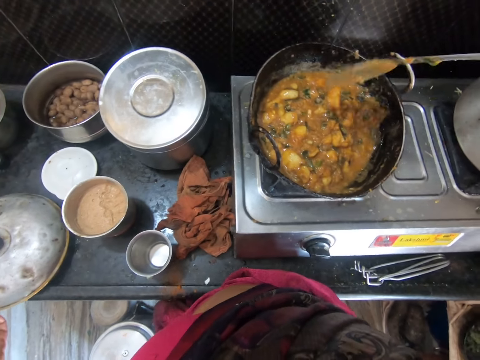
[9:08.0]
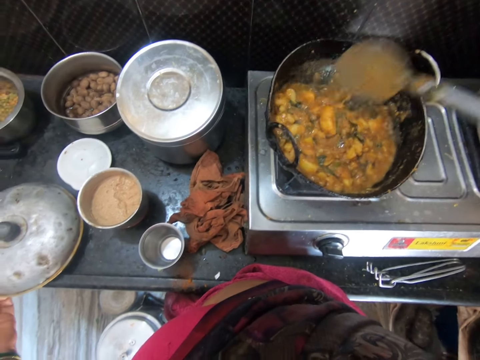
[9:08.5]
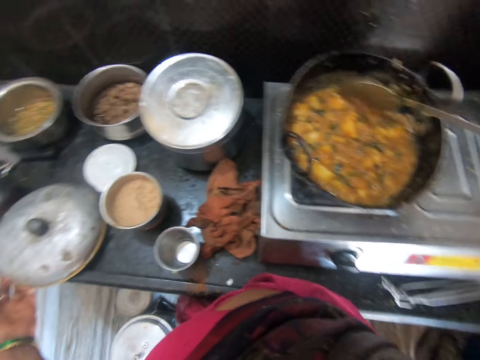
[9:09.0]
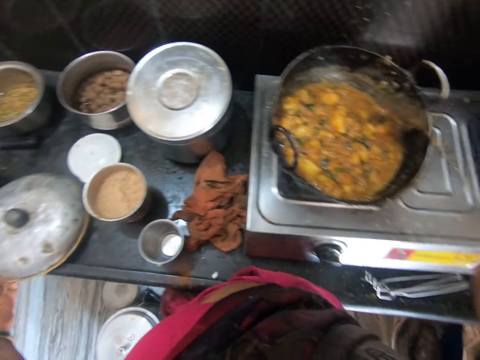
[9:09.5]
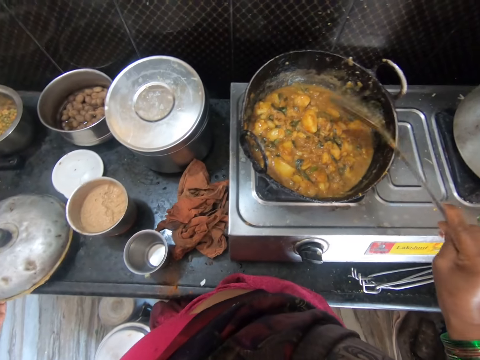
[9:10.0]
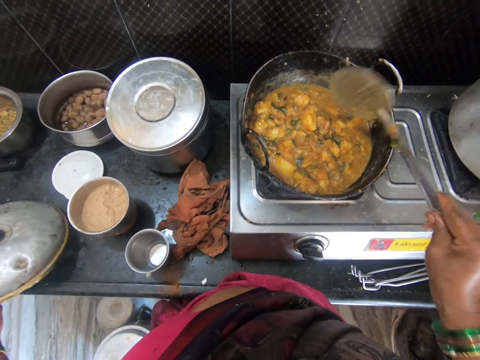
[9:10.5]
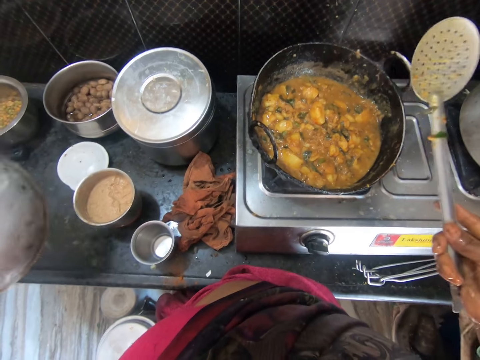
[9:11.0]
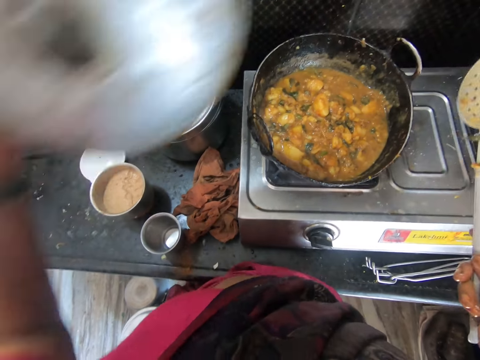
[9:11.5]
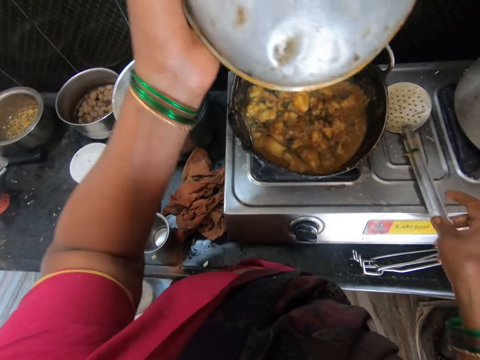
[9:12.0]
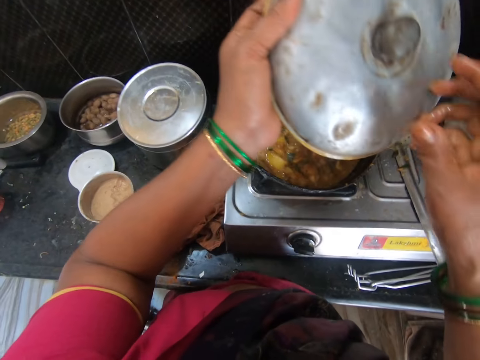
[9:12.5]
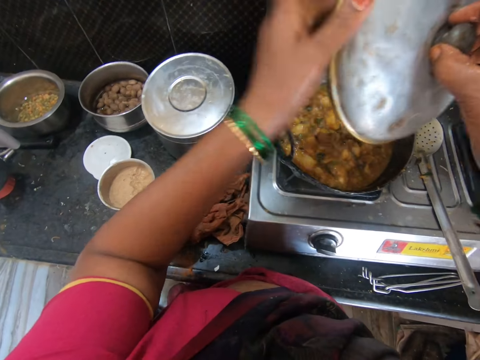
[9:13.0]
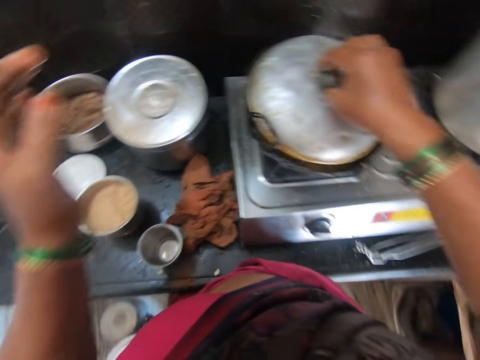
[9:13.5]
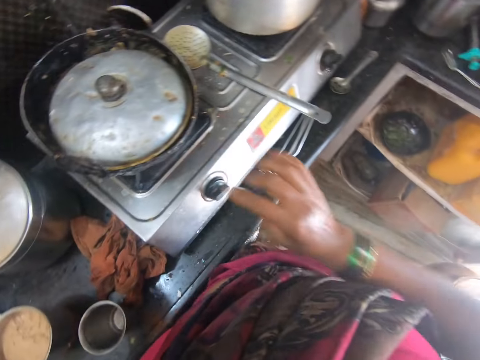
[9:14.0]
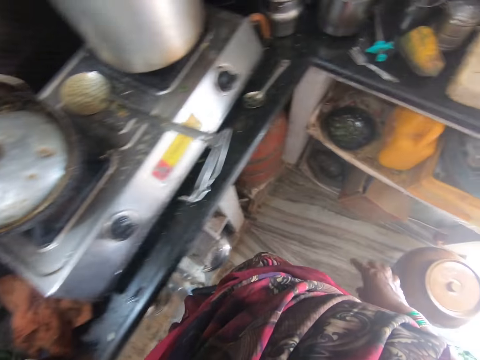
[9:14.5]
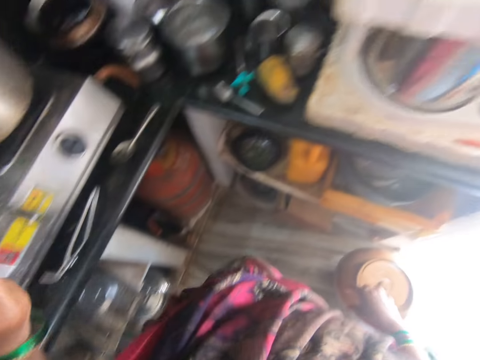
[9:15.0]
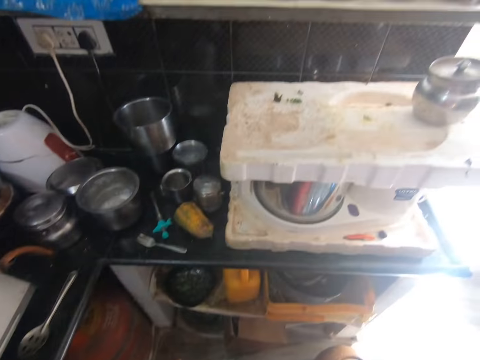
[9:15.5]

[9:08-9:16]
The camera wearer hits the skimmer spoon on the cooking pot. She picks up the cover of the pot or stainless steel lid on the cabinet with her left hand. She drops the spoon on the cooker with her right hand. She holds the stainless steel lid knob with her right hand. She passes the cover of the pot to her right hand. She covers the cooking pot with the stainless steel lid. She walks to the shelves and walks away from the cooking pot.

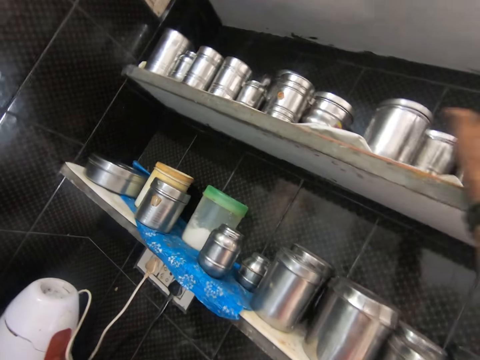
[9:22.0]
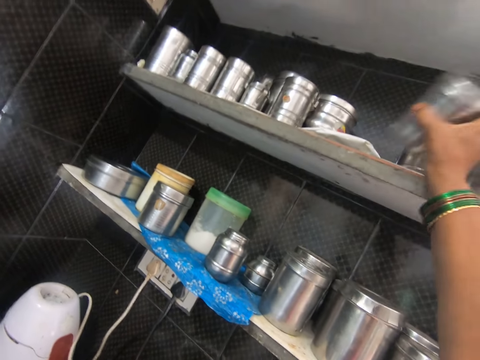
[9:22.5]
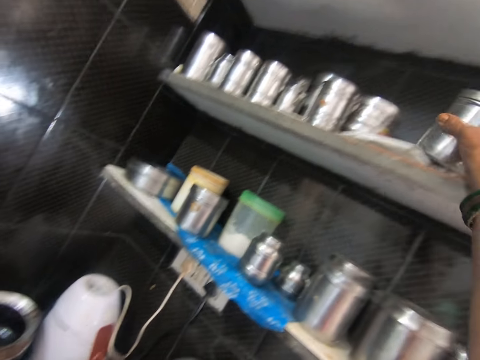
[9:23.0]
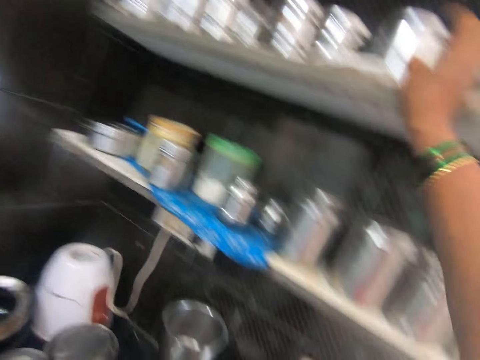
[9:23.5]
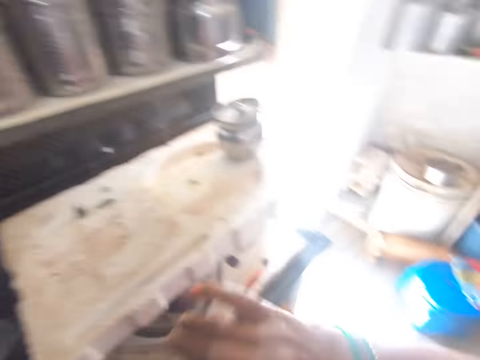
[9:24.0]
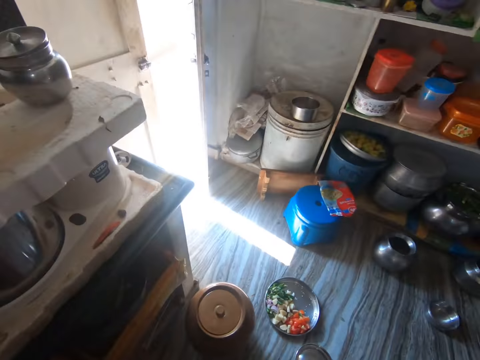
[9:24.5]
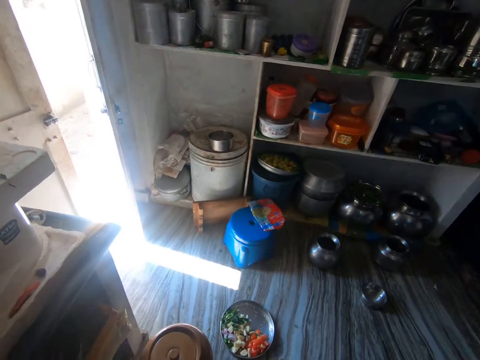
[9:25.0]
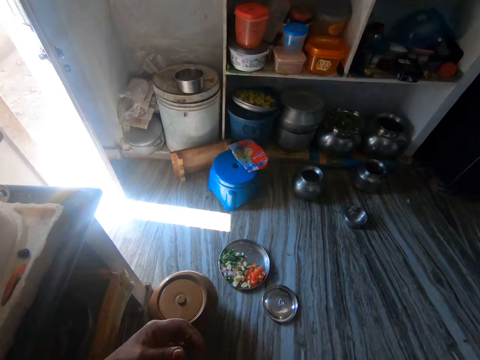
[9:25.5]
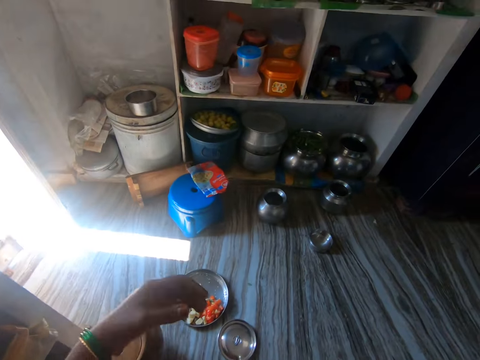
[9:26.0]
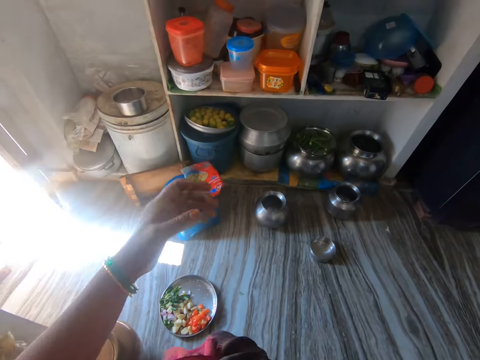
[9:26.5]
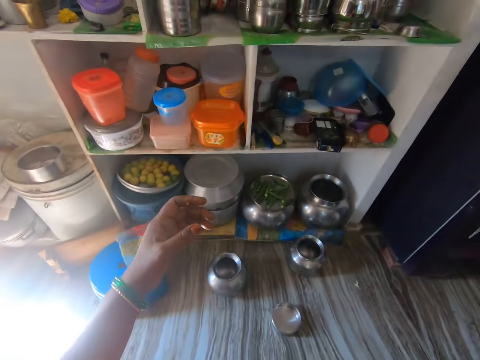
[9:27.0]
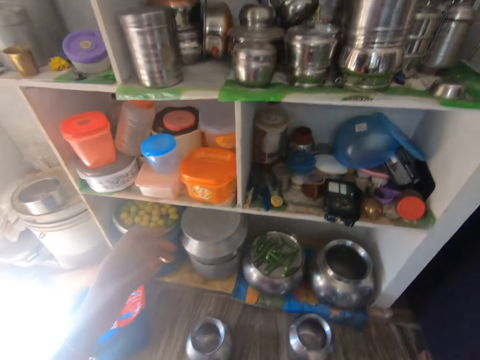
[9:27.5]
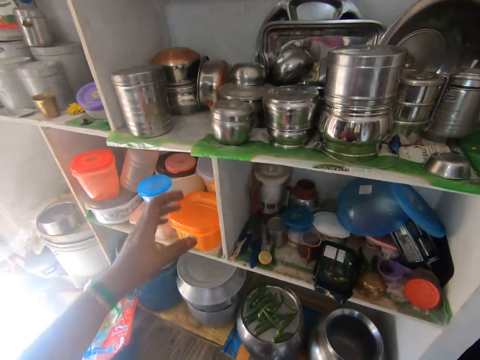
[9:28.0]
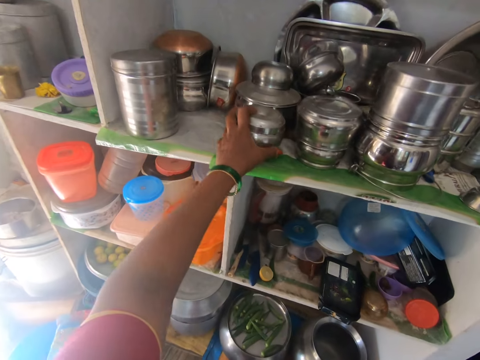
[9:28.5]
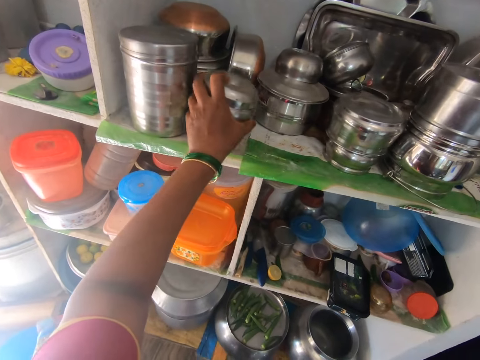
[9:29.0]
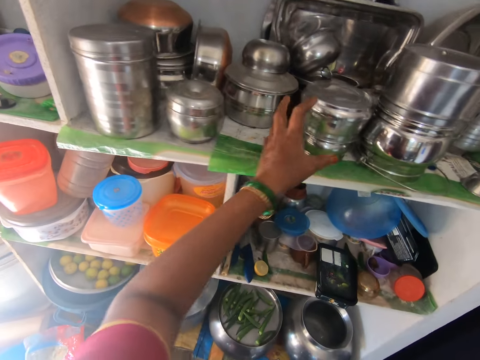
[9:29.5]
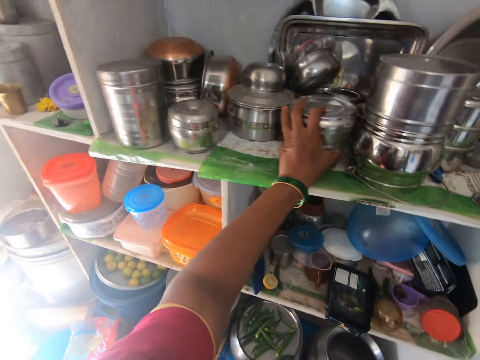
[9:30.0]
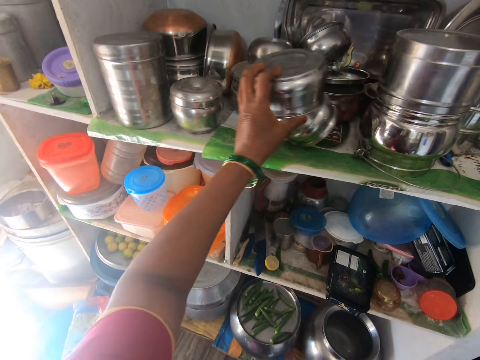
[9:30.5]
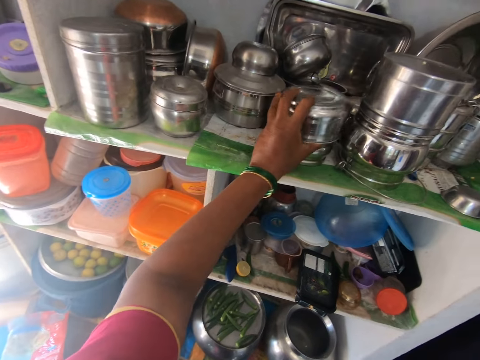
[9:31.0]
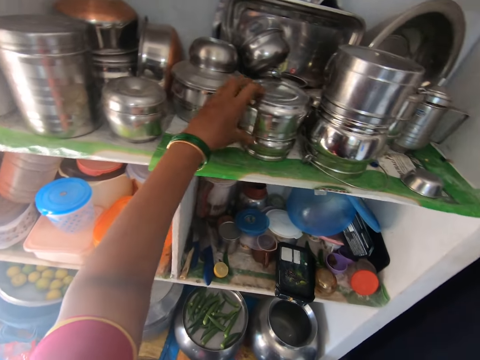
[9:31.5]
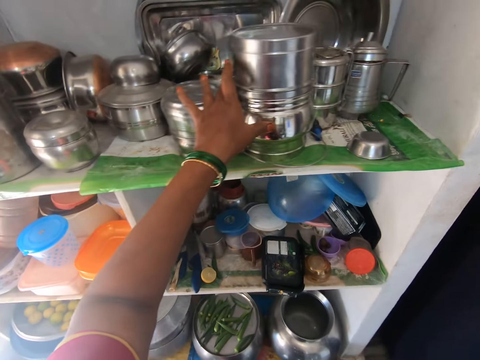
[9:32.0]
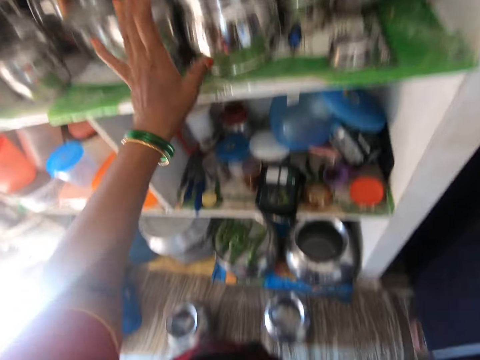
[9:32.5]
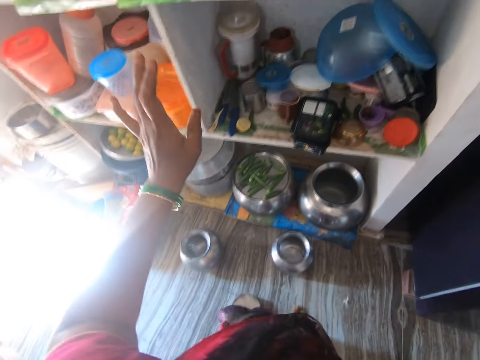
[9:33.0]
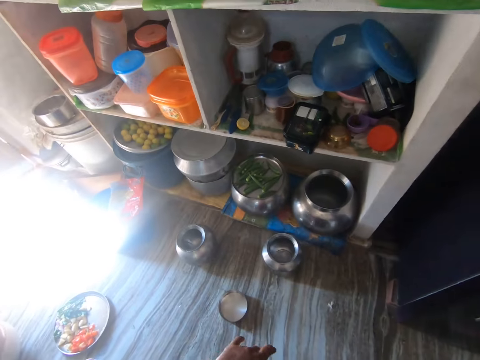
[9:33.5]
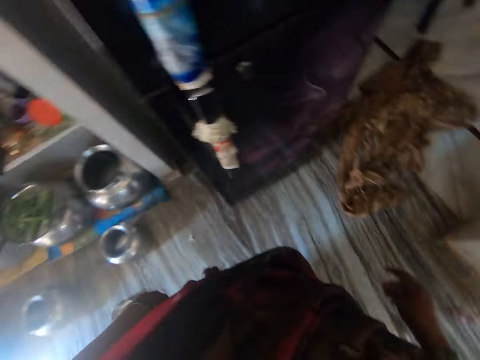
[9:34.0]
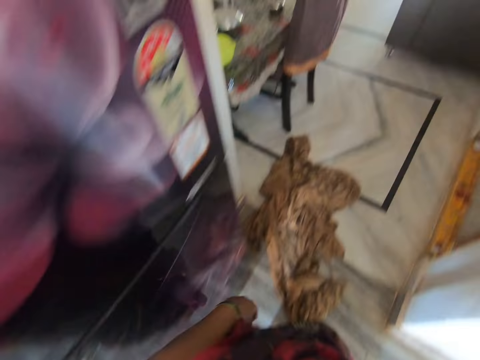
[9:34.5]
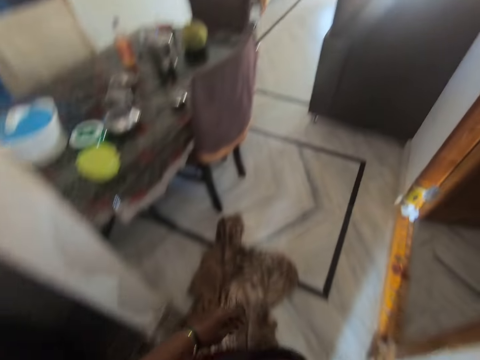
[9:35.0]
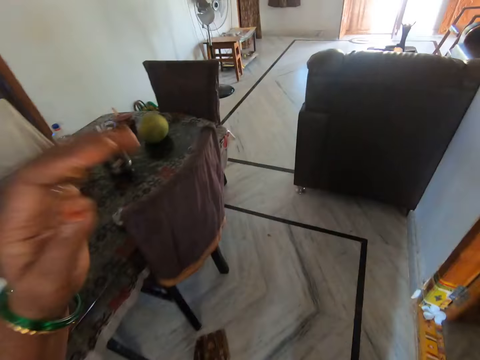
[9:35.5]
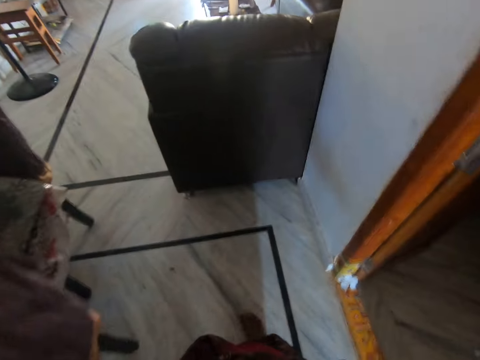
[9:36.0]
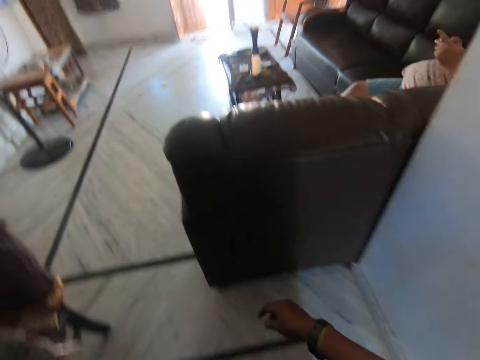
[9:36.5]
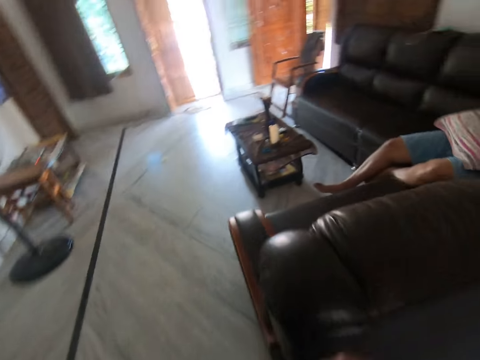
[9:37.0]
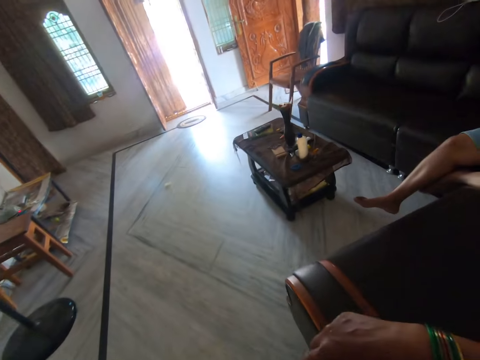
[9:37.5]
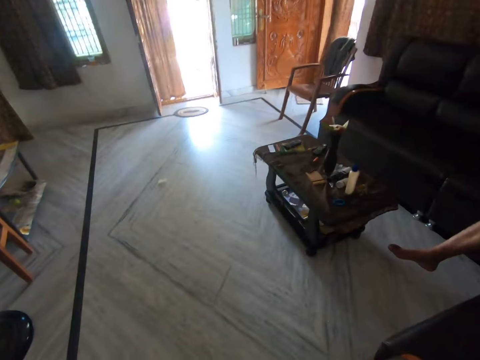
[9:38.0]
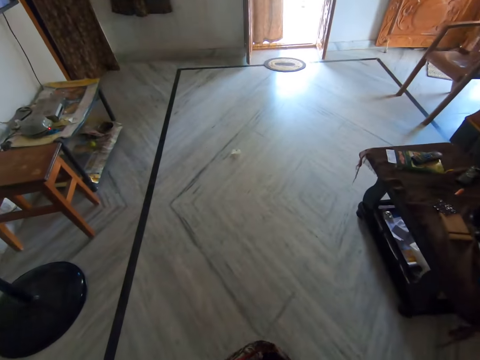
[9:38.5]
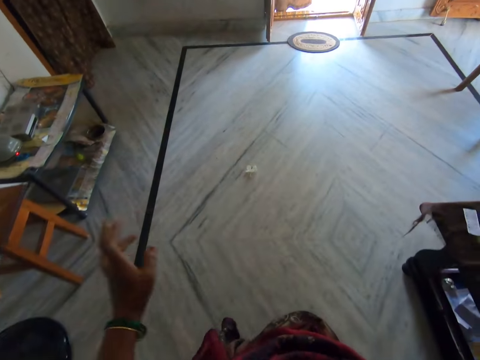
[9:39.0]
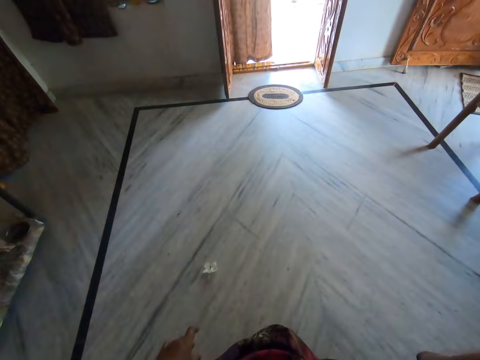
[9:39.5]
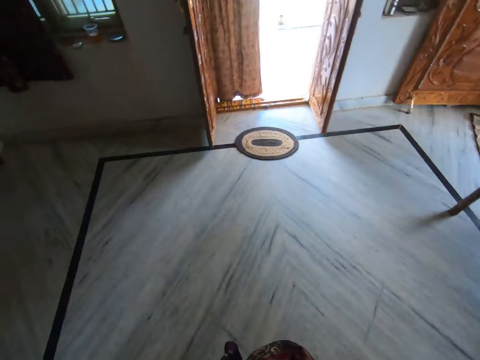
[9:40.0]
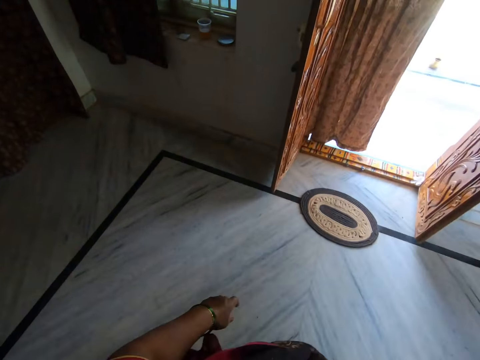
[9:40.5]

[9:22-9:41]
The camera wearer puts down the container. He picks up a container and holds the container. He puts down the container. He looks at the other side of the room. He walks towards the shelf. He holds a container. He touches the containers in the cupboard. He lifts the container. He puts down the container. He holds a container. He holds it again. He puts down the container. He walks away from the shelf. He lifts his hand. A man sits on the sofa set. The camera wearer puts down his hand.
